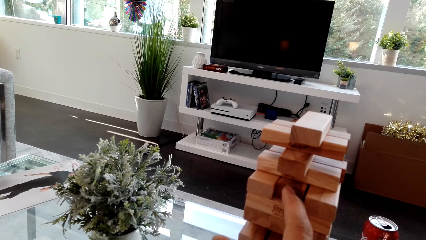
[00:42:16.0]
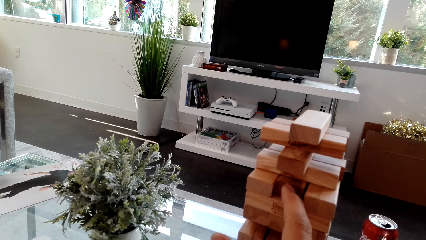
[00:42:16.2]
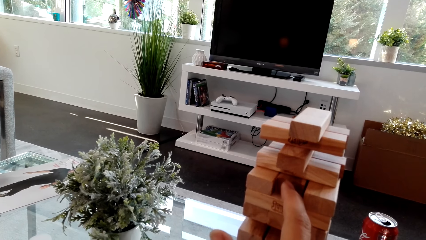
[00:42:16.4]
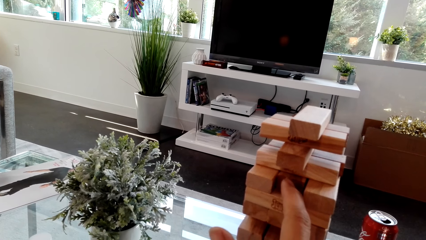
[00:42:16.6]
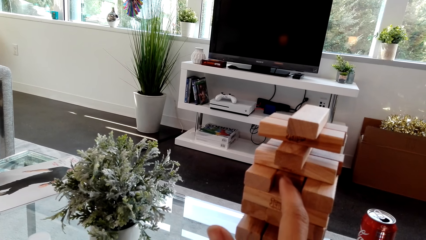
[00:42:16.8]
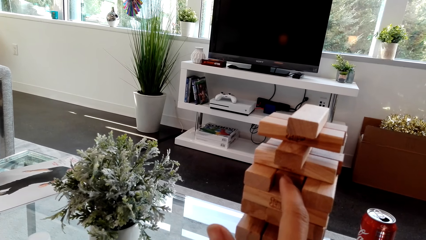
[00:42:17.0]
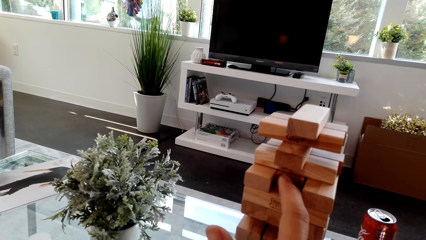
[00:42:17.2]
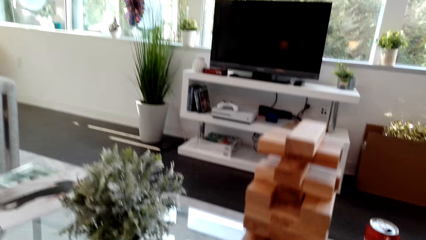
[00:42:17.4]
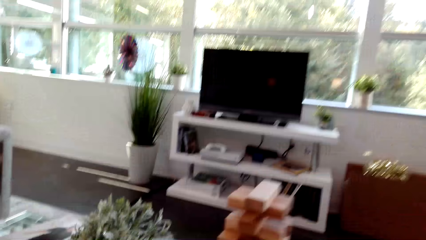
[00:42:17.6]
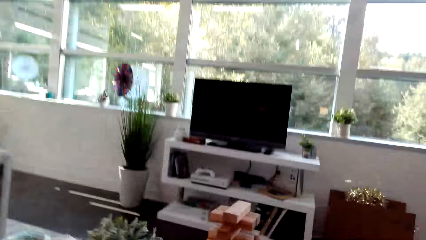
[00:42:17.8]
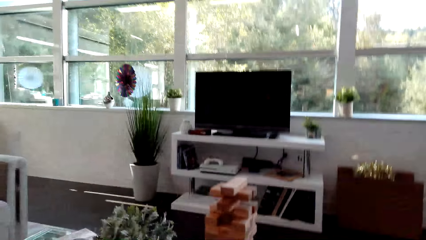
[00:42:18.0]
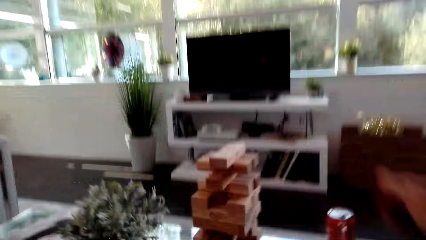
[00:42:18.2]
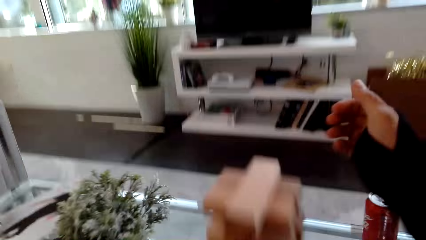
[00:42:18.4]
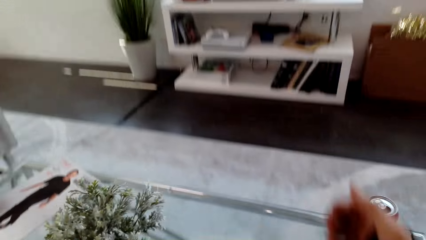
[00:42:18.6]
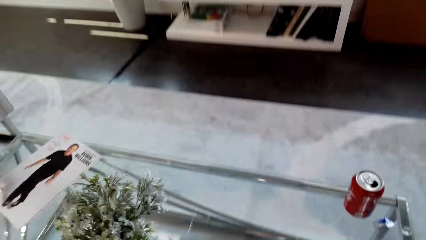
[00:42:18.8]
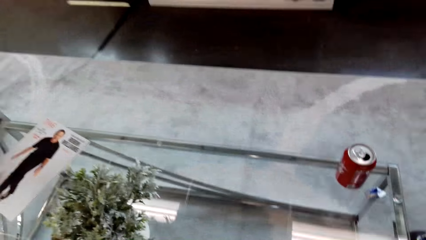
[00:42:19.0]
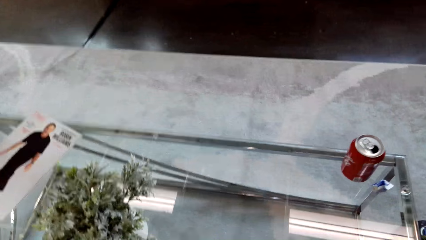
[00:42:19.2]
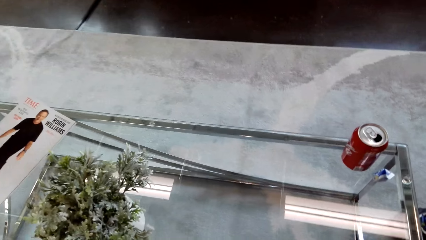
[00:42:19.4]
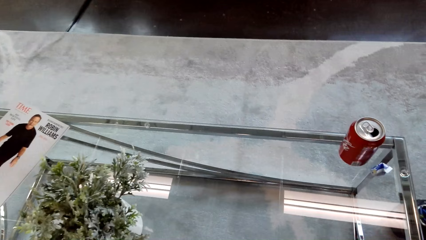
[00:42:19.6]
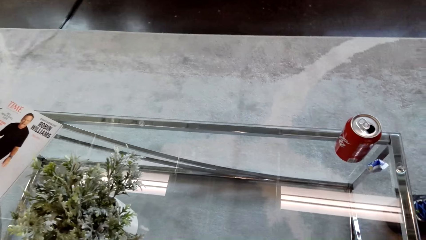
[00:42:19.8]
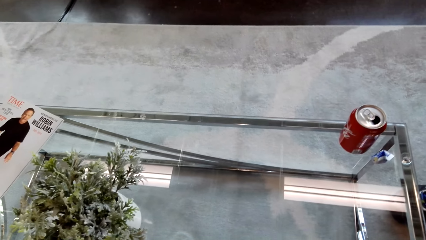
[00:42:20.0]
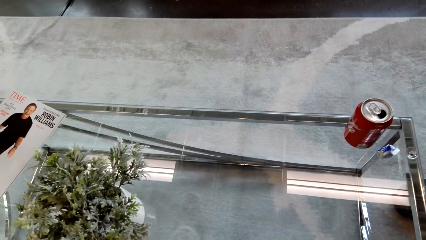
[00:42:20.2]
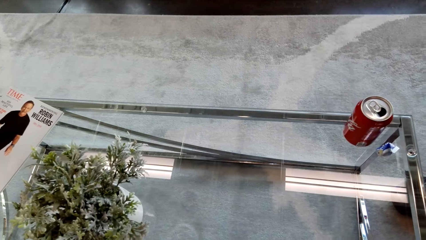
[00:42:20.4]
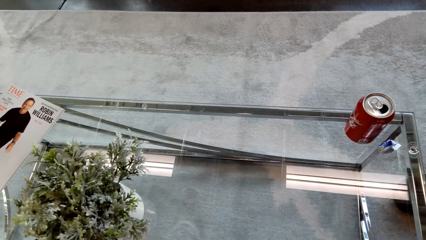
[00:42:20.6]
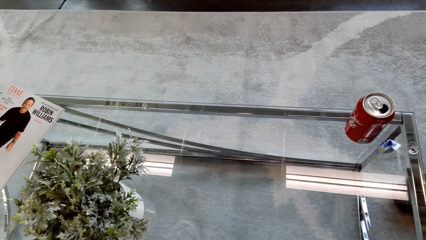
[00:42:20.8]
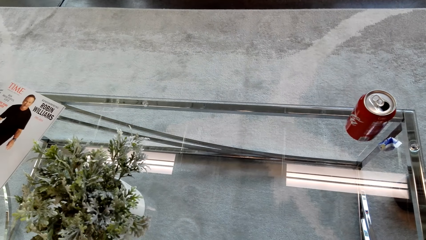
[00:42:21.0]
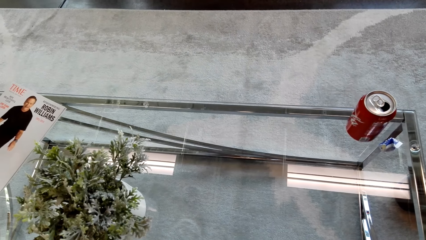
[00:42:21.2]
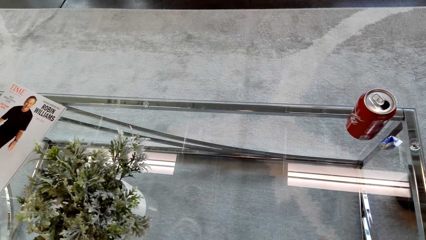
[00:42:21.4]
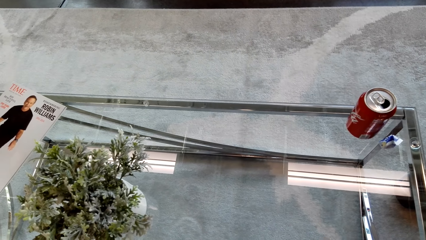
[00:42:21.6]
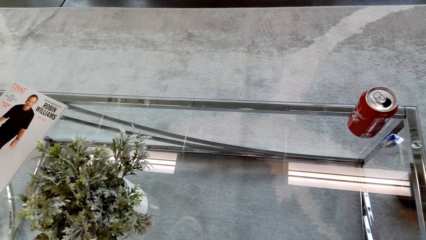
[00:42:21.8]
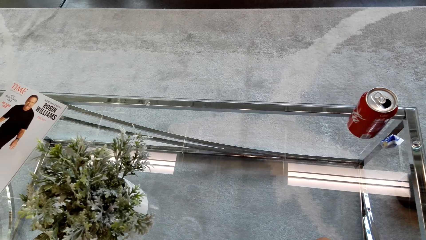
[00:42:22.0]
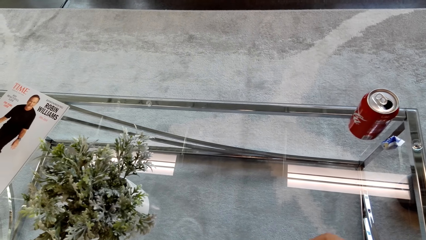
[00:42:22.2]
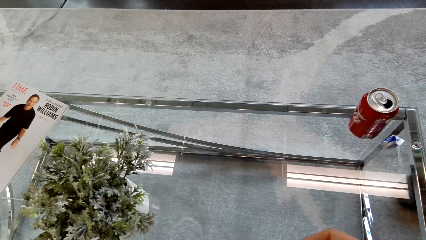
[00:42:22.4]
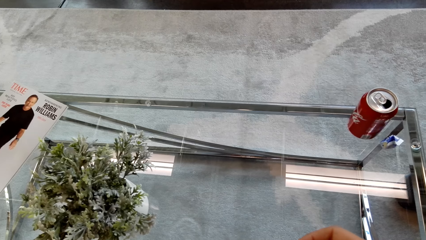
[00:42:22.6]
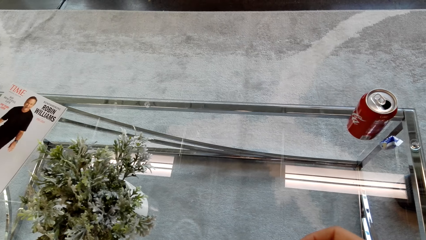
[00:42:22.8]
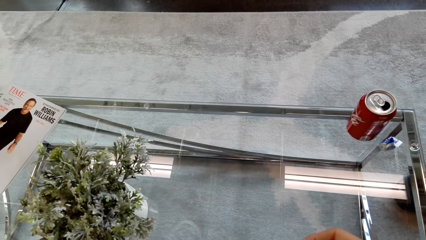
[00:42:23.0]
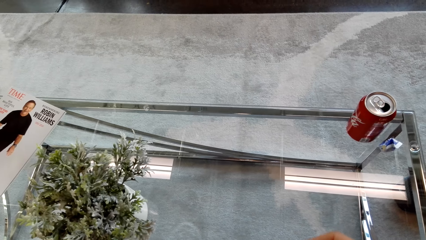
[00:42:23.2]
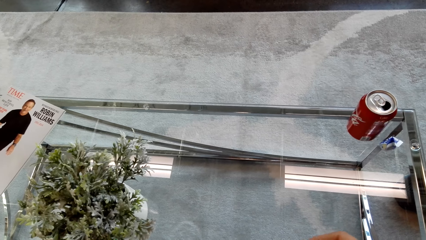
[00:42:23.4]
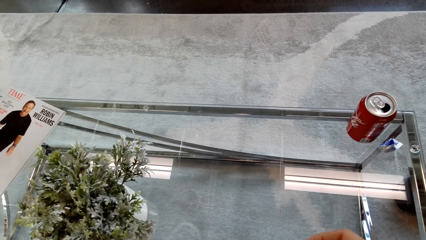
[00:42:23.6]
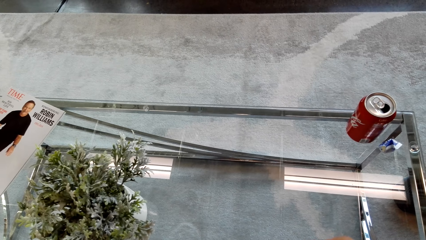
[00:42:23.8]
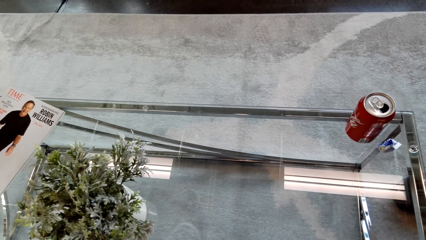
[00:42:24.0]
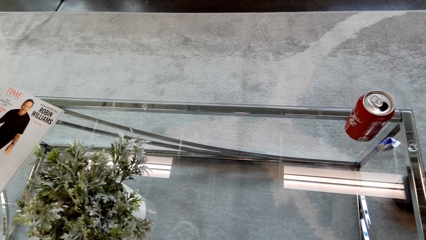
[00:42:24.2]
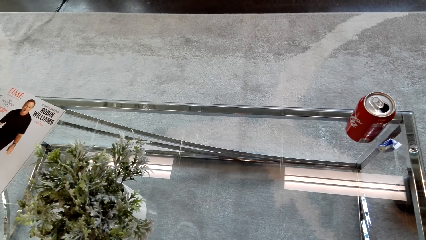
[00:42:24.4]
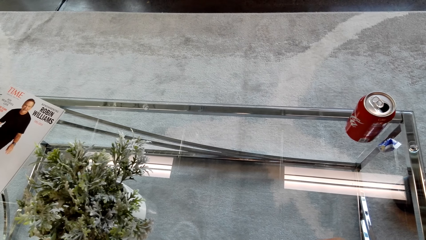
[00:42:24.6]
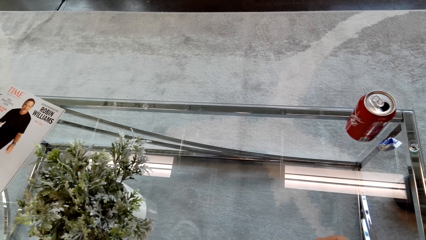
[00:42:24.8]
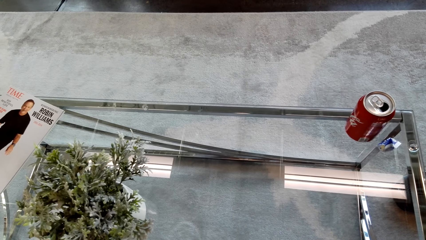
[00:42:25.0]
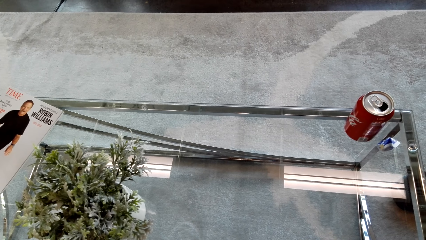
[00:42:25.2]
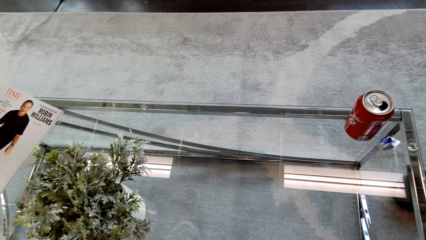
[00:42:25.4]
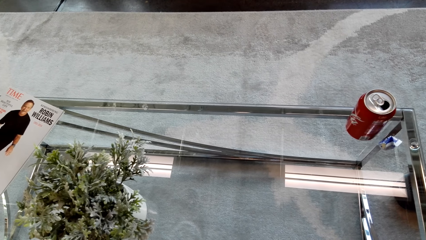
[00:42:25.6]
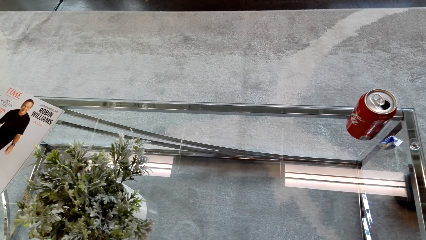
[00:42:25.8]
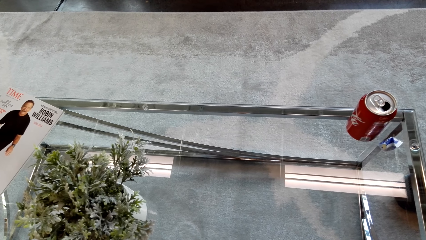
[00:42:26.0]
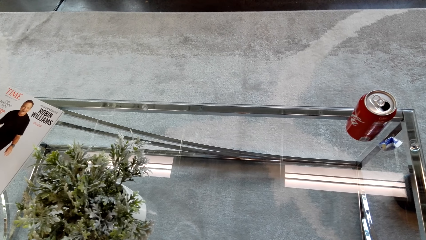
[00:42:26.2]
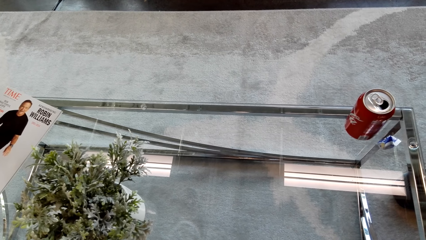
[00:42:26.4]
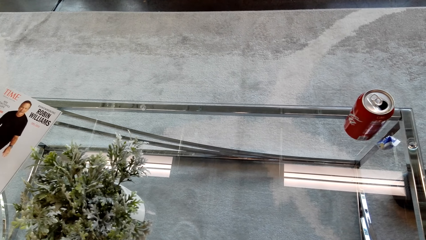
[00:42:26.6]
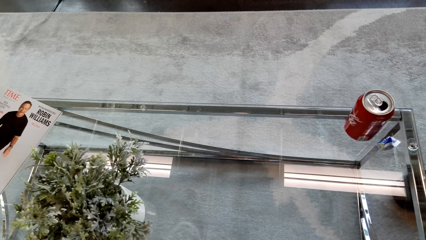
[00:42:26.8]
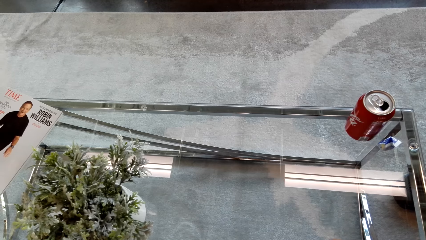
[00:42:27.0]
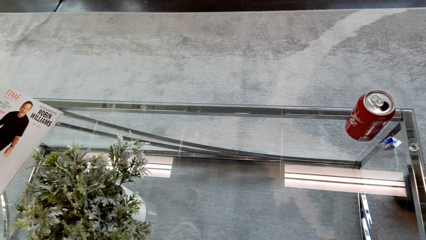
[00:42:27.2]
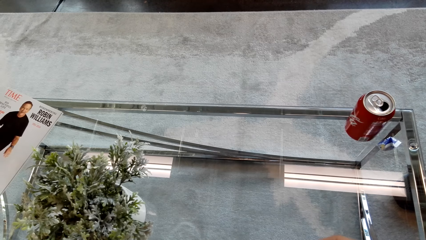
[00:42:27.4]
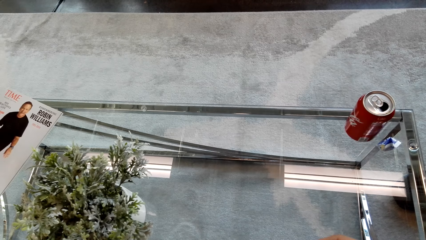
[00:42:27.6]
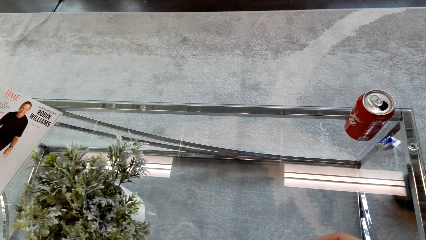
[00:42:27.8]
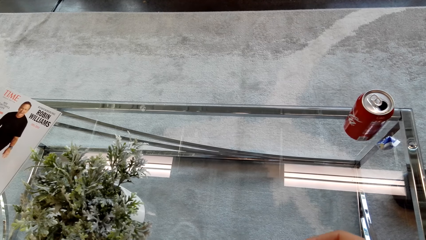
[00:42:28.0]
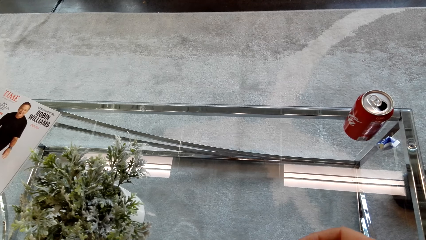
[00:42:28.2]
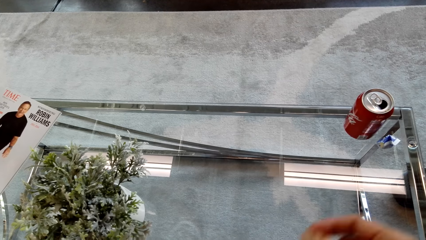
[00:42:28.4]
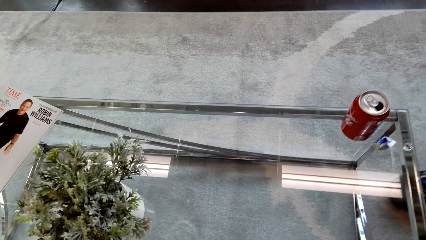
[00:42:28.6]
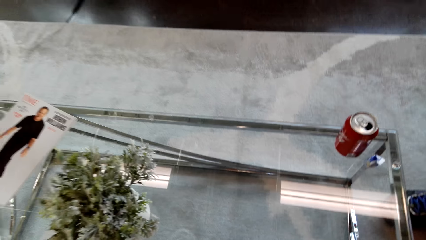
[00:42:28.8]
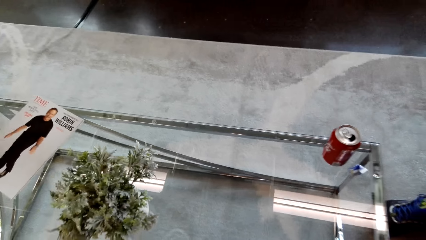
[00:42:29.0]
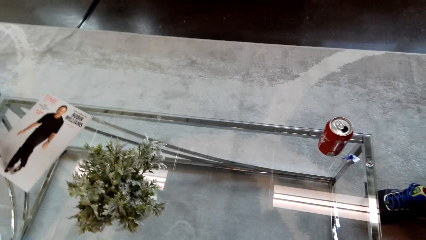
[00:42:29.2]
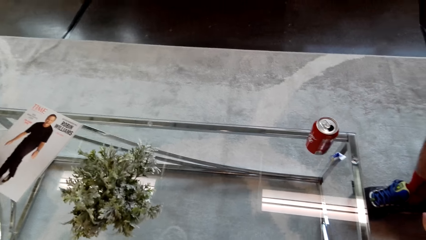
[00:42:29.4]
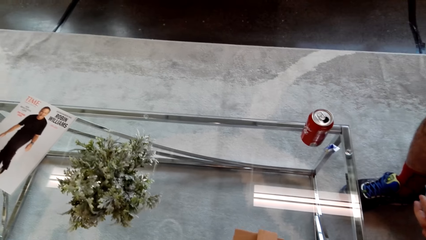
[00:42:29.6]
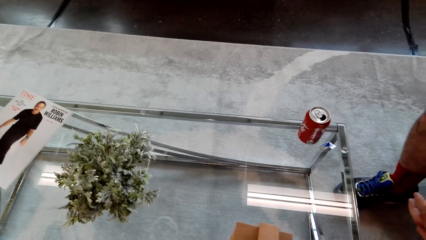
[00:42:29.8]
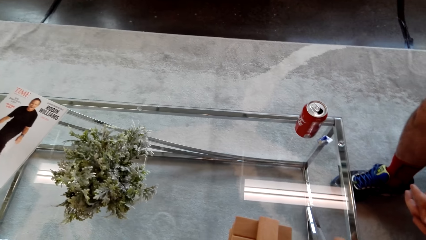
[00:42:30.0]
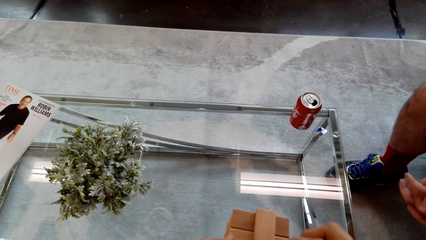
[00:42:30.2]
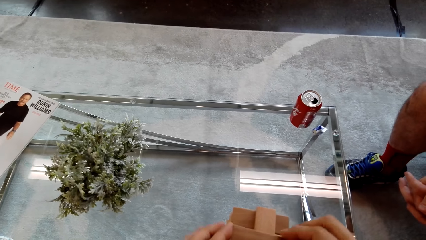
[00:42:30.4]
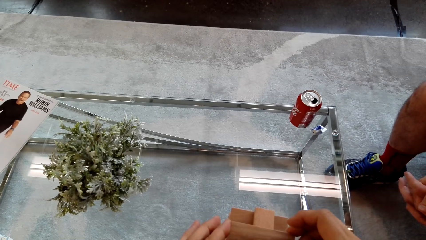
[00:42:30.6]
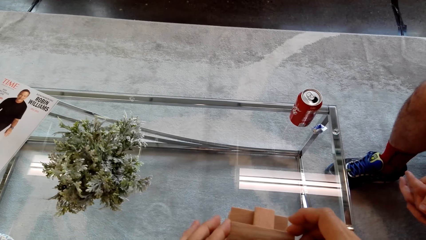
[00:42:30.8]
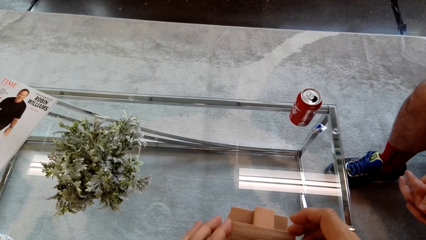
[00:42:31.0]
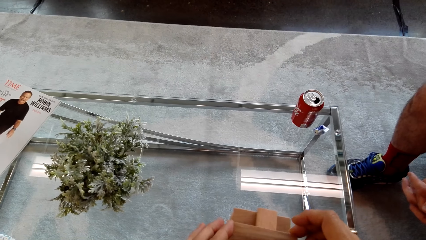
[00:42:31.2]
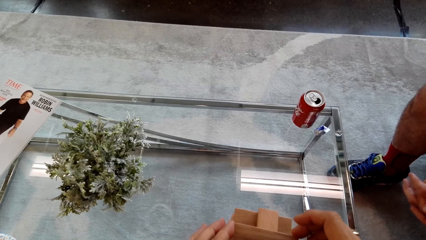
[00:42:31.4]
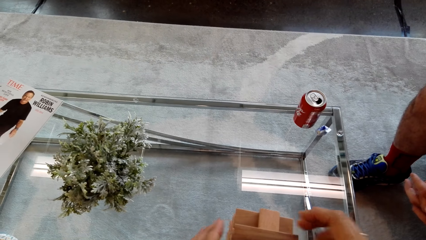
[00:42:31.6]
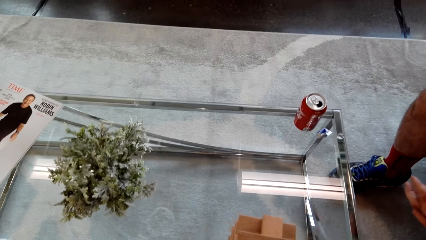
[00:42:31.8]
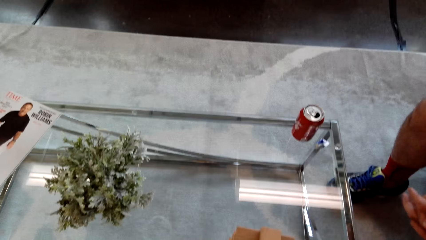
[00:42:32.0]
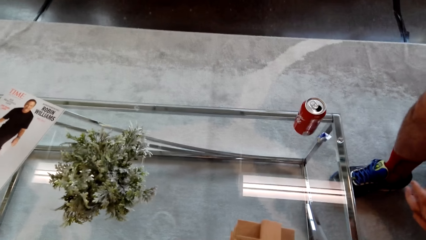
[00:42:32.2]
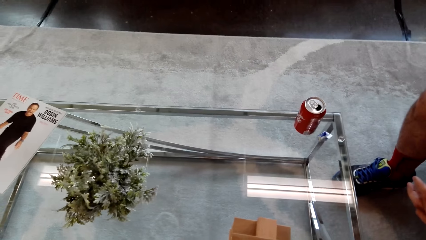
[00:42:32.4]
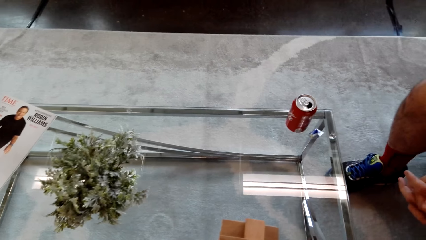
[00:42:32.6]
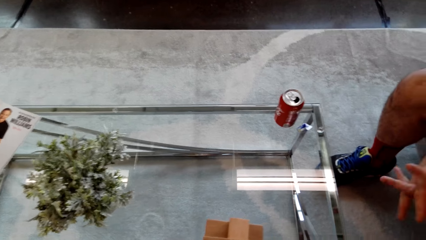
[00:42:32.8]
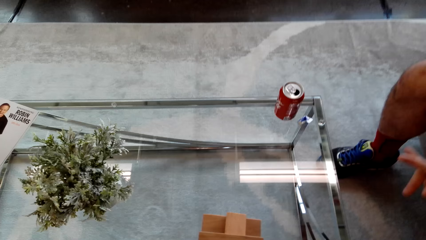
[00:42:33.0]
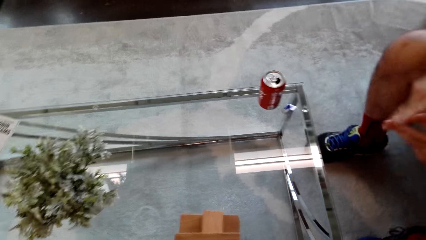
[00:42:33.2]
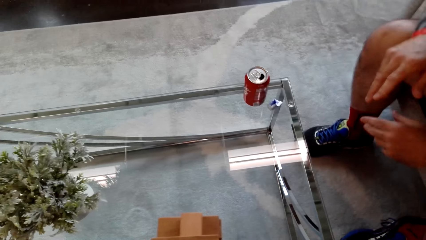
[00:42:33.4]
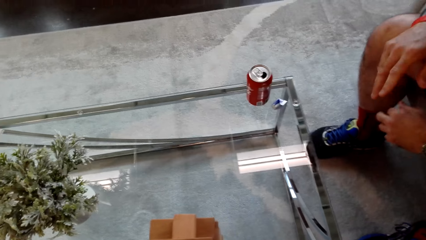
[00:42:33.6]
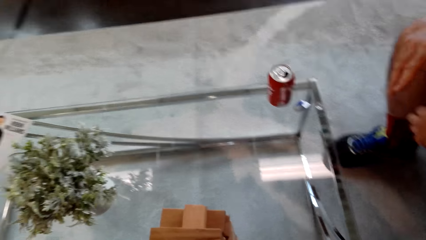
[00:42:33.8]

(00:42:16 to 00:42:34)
The camera wearer removes the block. They look on the table. They put the block at the top.
